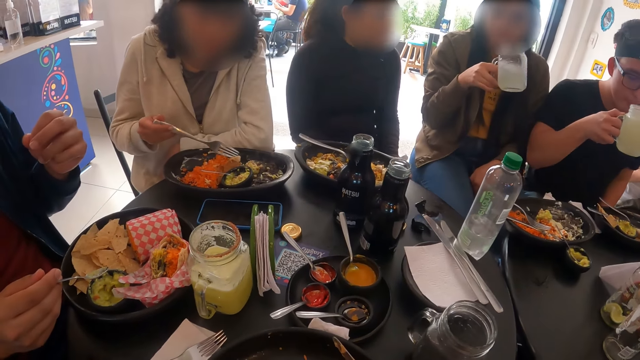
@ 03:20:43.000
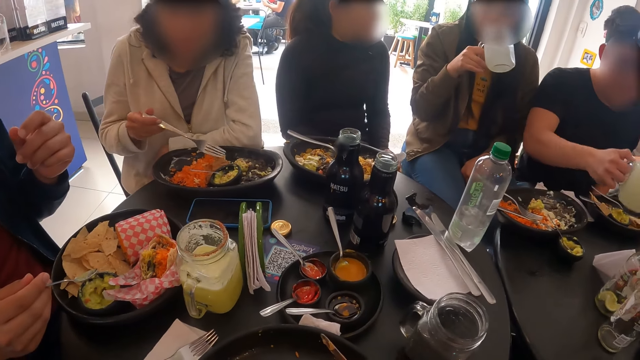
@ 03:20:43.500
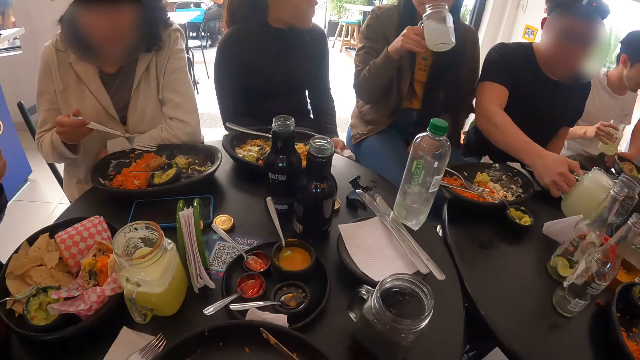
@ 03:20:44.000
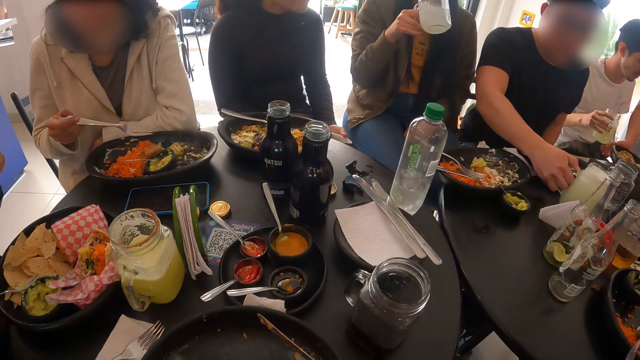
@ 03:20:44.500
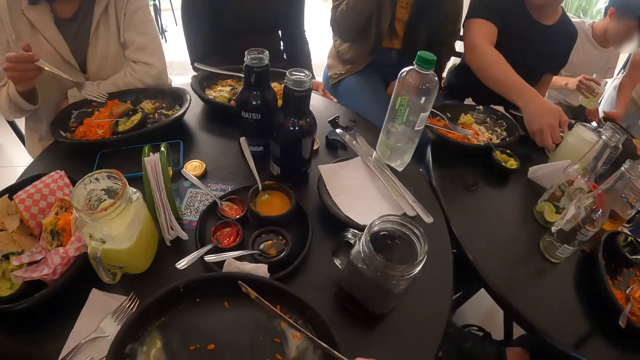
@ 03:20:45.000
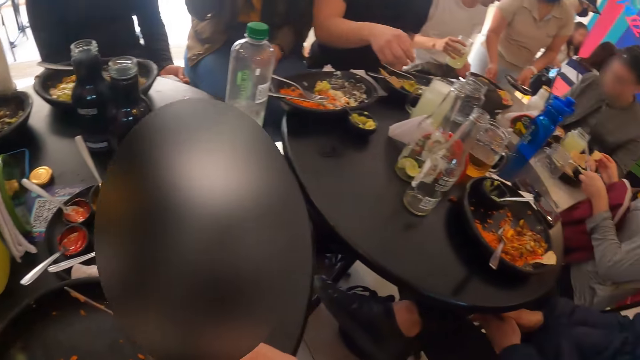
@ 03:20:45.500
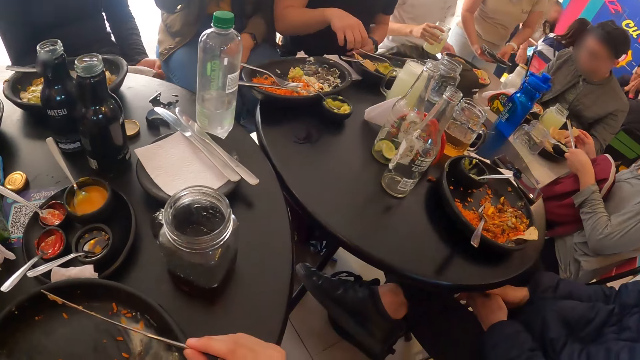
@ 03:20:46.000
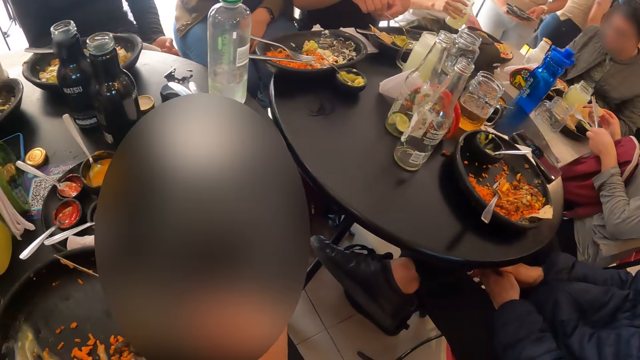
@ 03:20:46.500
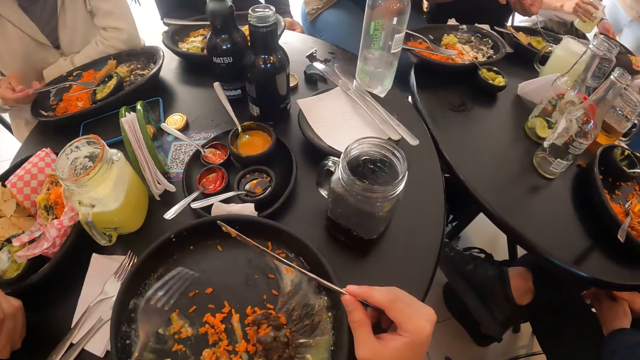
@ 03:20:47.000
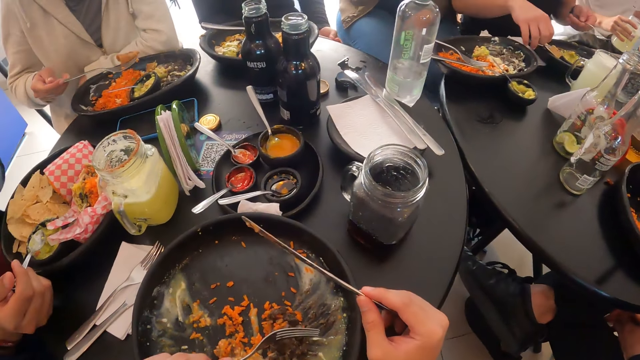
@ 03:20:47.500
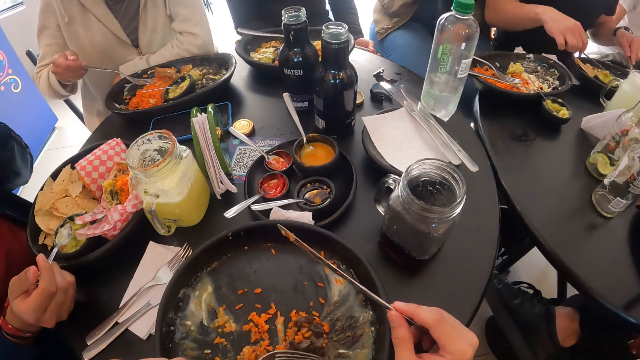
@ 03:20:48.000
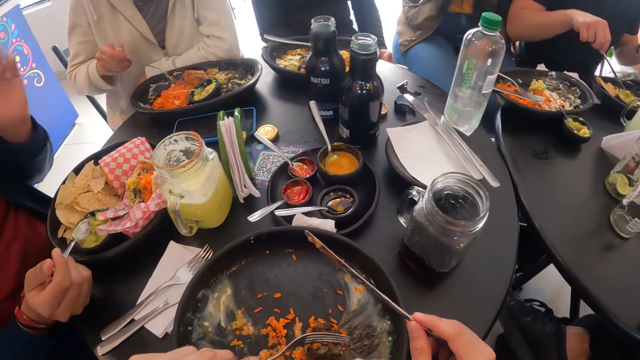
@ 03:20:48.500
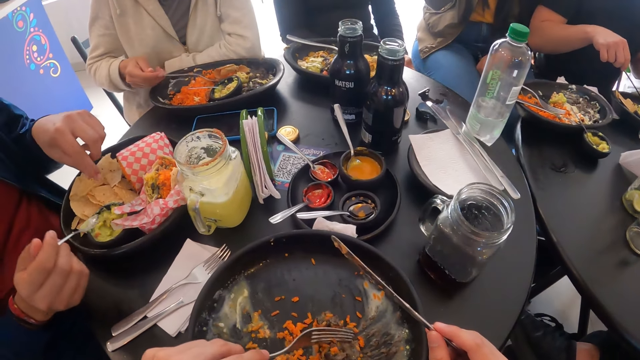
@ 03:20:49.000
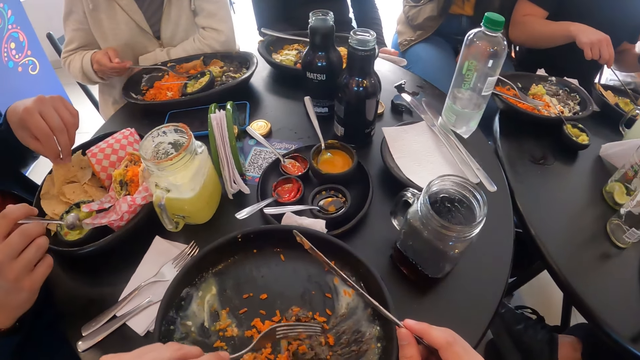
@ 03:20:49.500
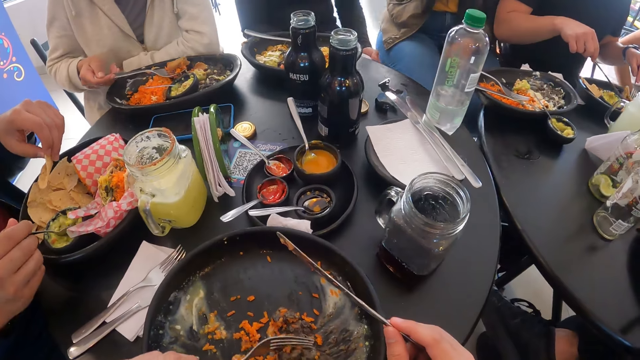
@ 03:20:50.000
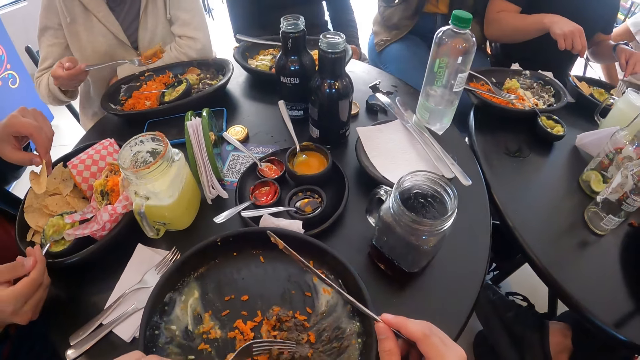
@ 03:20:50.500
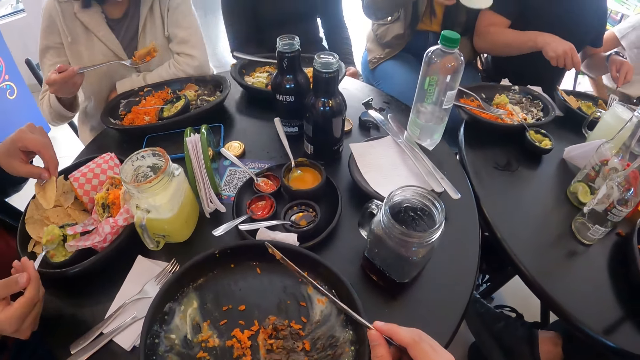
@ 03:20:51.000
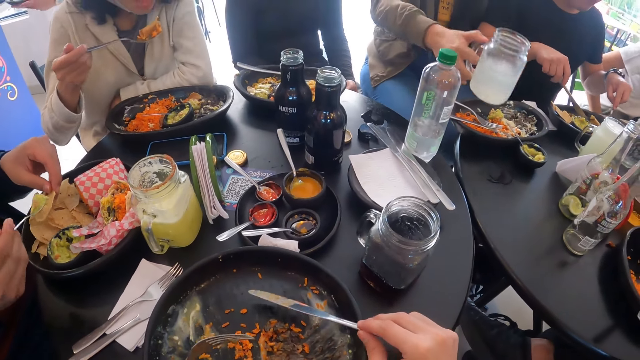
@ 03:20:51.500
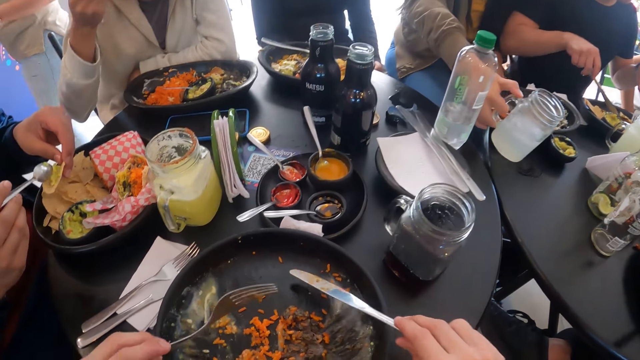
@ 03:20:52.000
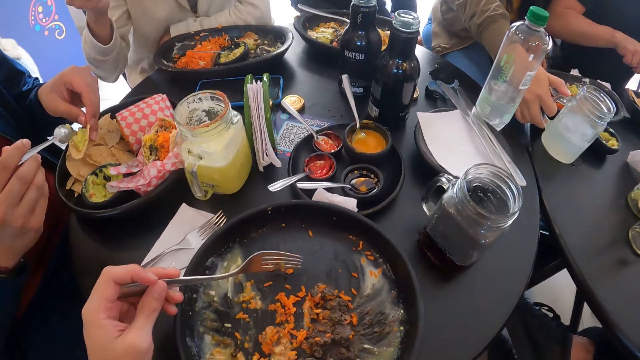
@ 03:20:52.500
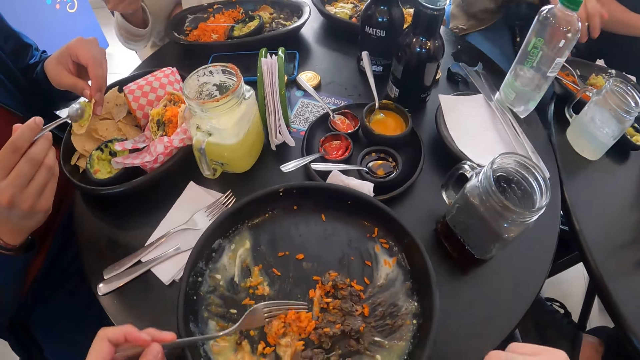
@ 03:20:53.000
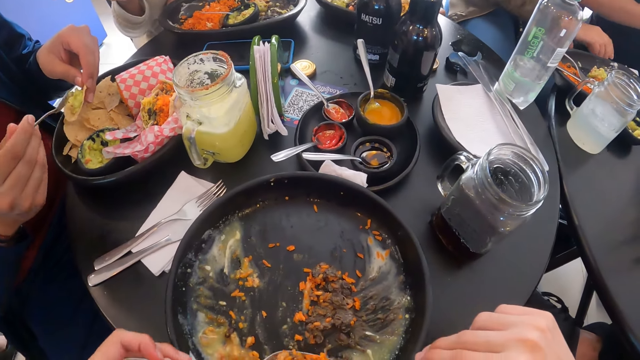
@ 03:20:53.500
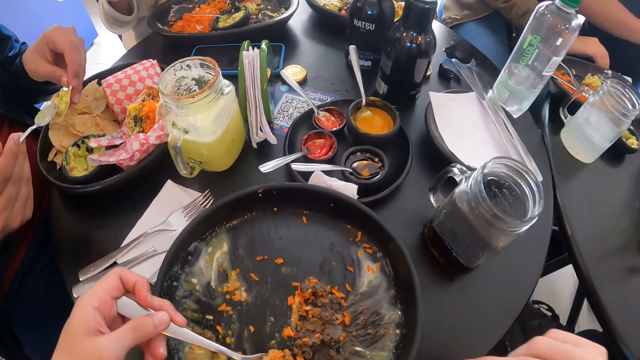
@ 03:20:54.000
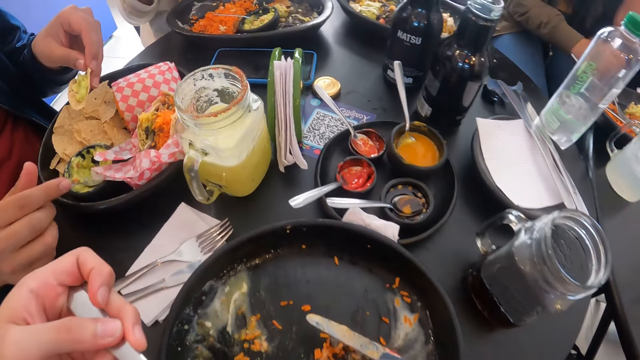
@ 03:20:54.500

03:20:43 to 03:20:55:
A woman drinks juice from the cup in her right hand. A man drops the cup of juice on the table. A person clears the table. The man picks up the fork on the plate on the table with his left hand. Another woman picks up the meat in the plate on the table with the fork in her right hand. The first man picks up the knife on the plate on the table with his right hand. Another person scoops food. The camera wearer gathers the rice in the plate on the table with the fork in her left hand. Another man picks up a tortilla from the plate on the table with his left hand. He takes some cream from the bowl on the plate on the table with the spoon in his right hand. The other woman eats the meat on the fork in her right hand. The second man pours the cream from the spoon in his right hand into the tortilla. The first woman drops the cup on the table with her right hand. The camera wearer takes rice from the plate on the table with the fork in her left hand.

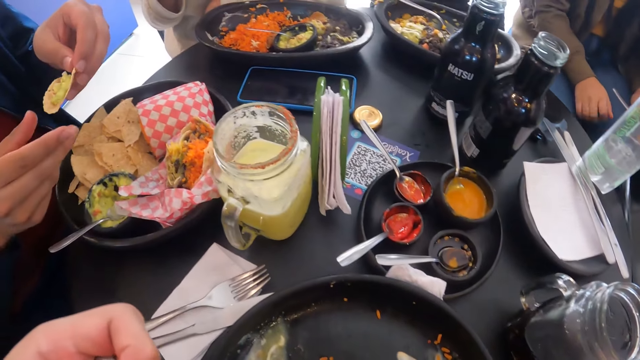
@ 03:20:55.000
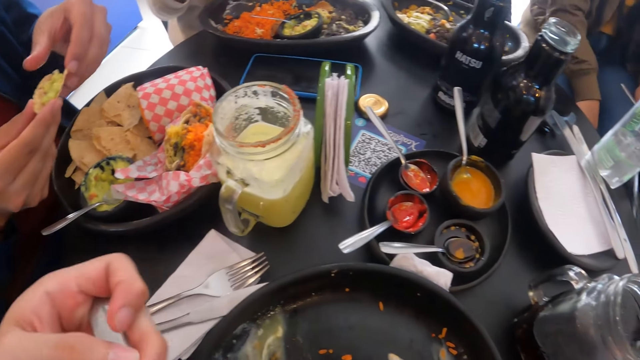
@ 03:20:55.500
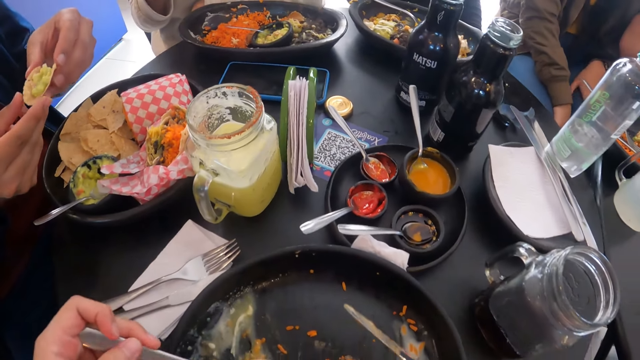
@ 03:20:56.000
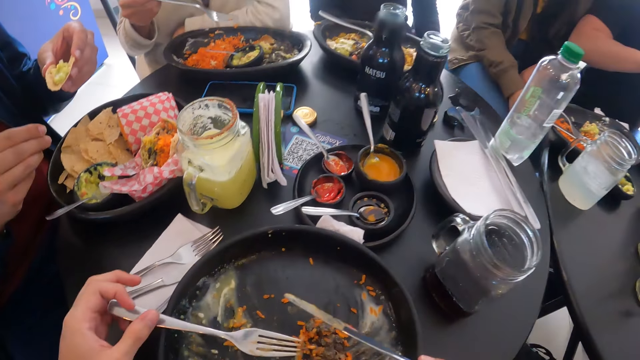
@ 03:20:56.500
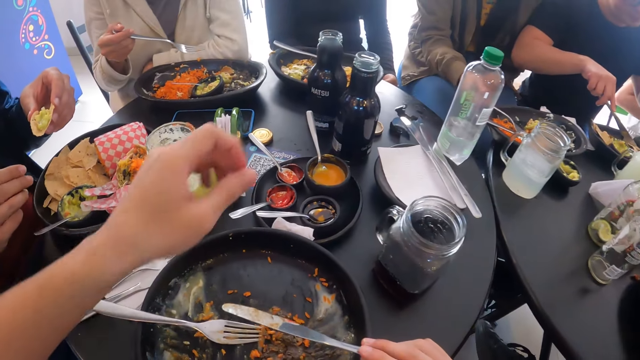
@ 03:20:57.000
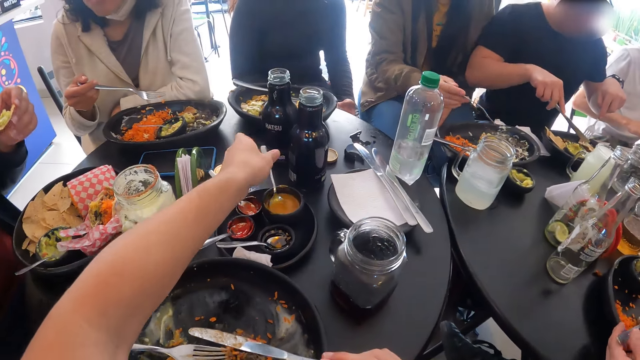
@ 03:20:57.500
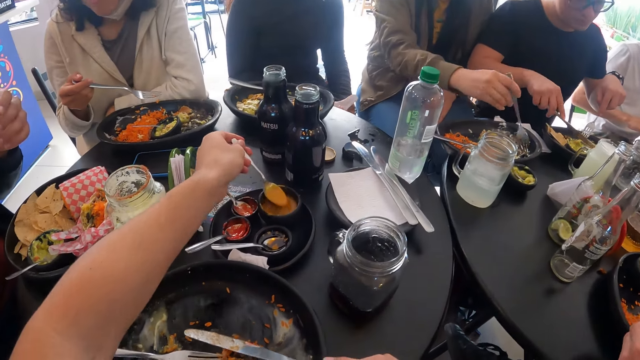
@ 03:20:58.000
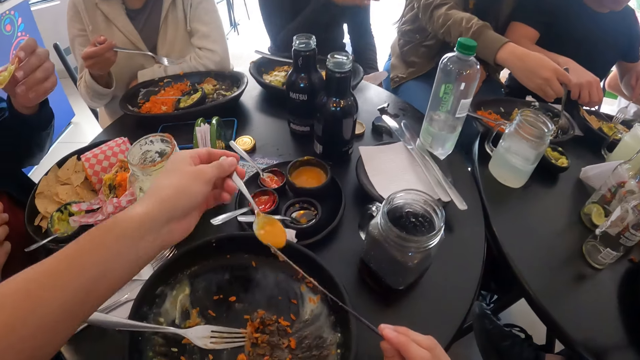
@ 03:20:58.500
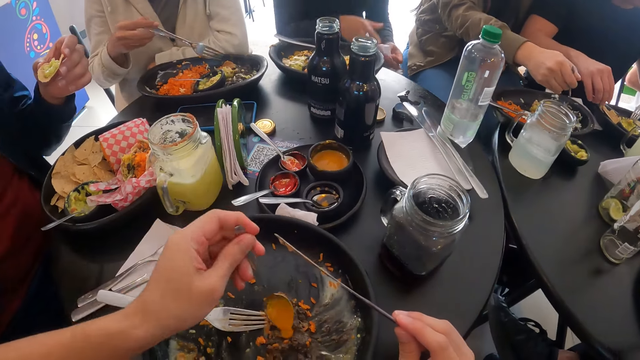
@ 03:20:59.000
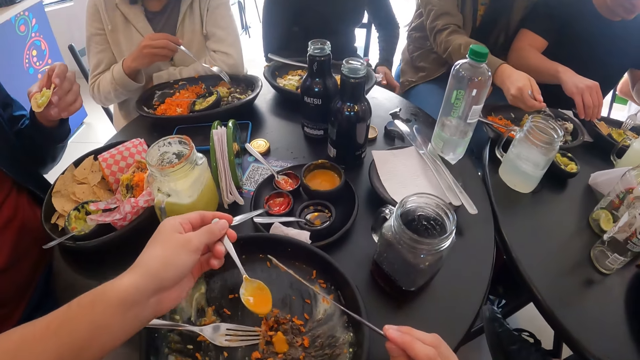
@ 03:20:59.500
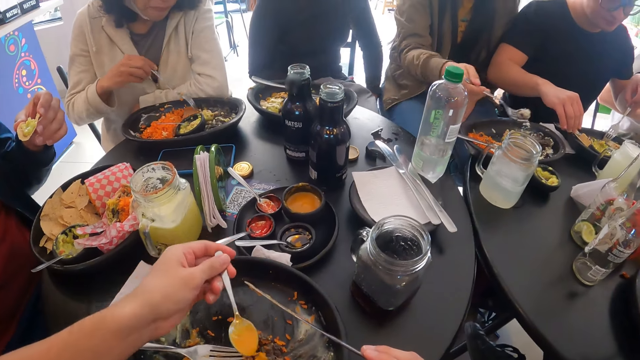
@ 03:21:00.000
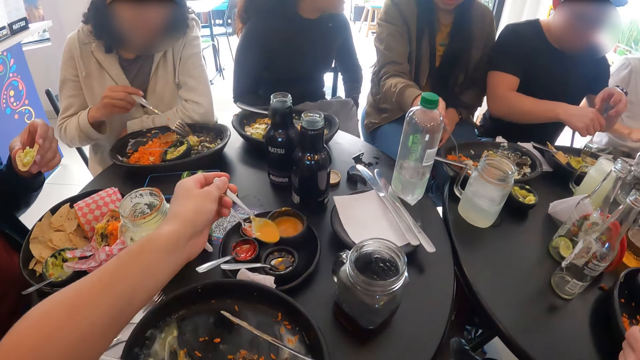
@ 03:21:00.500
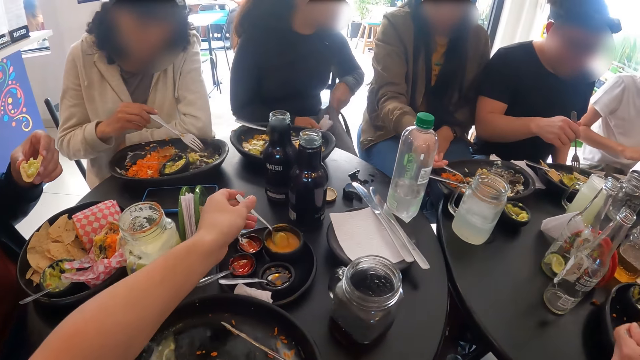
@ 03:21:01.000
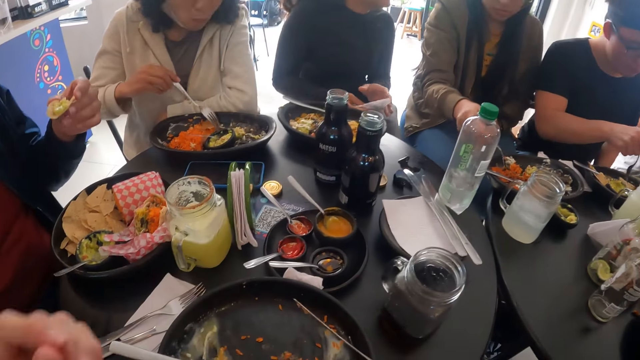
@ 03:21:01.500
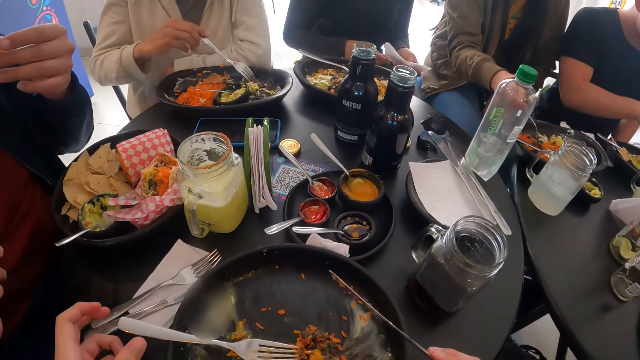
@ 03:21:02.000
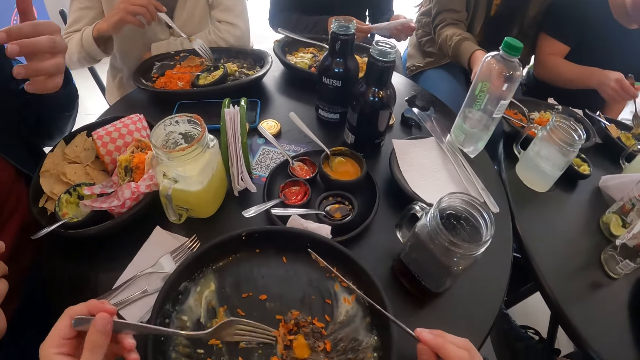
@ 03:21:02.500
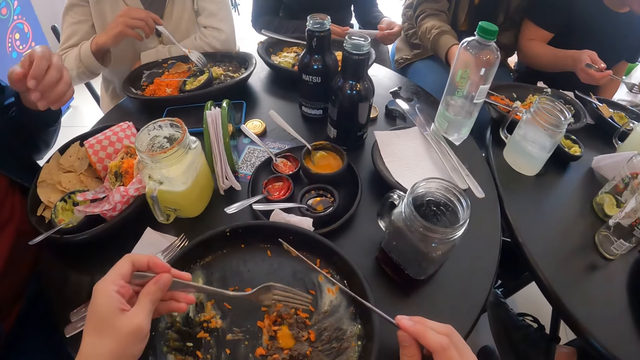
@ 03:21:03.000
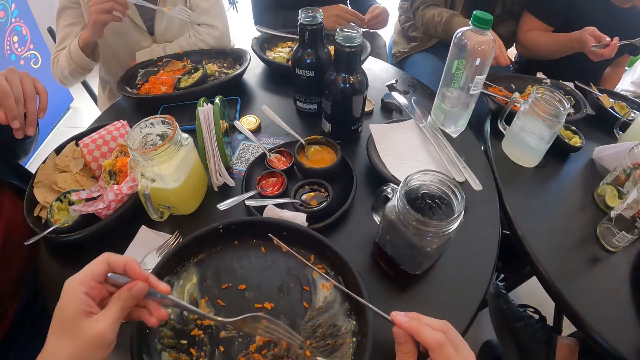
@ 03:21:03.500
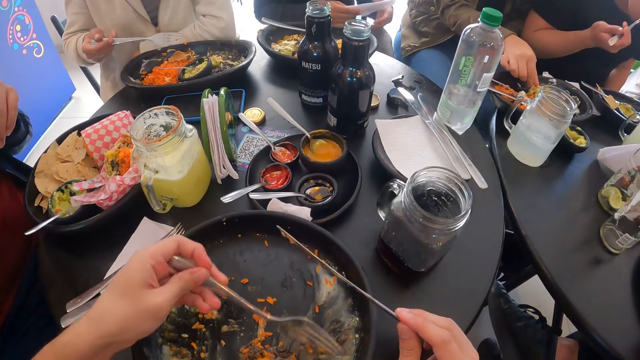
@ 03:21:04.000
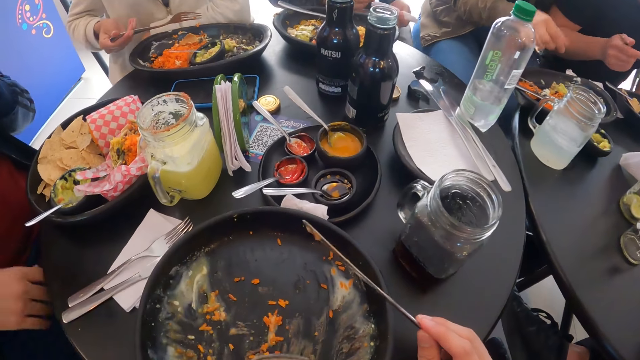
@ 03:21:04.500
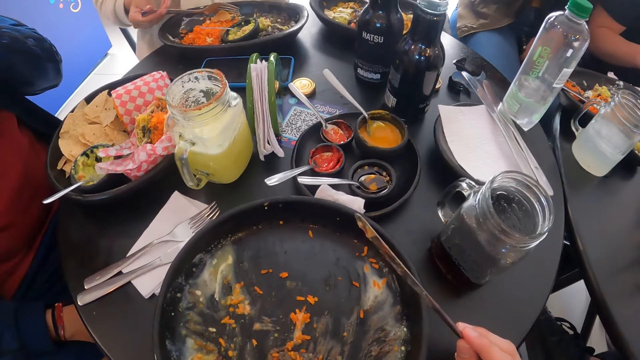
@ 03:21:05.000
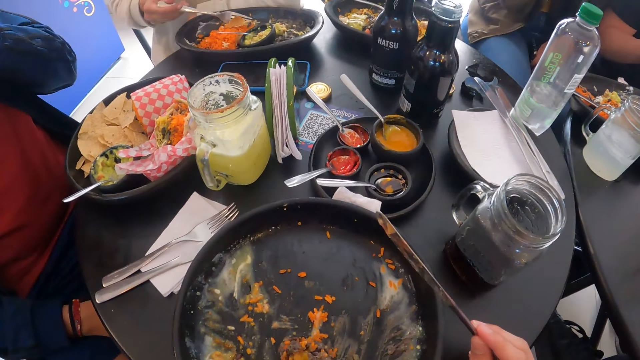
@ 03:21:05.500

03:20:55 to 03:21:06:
A man drops the spoon into the bowl on the plate on the table. The camera wearer eats the rice with the fork in her left hand. The man holds the bite well. The camera wearer drops the fork in her left hand on the plate on the table. A woman picks up the fork on the table with her right hand. The camera wearer takes some cream or sauce from a bowl on a plate on the table with a spoon in her left hand. She spreads the sauce on the food. She pours the cream in the spoon in her left hand into the plate on the table. The man drops the knife on the plate on the table. A person scoops food. The camera wearer drops the spoon in her left hand into the bowl on the plate on the table. Another man picks up a taco from the plate on the table with the fork in his right hand. The first man eats the tortilla in his left hand and takes the bite. The second man scoops food. Another person folds a serviette. The camera wearer gathers the rice in the plate on the table with the fork in her left hand. The second man eats the taco on the fork in his right hand. The woman touches the taco in the plate on the table with her right hand.
